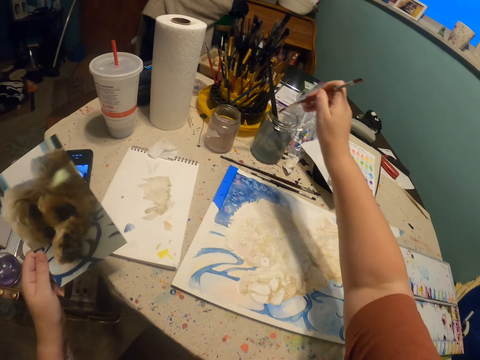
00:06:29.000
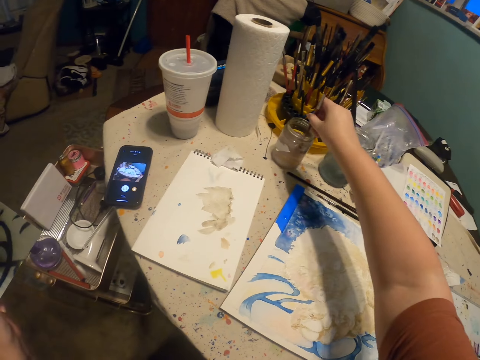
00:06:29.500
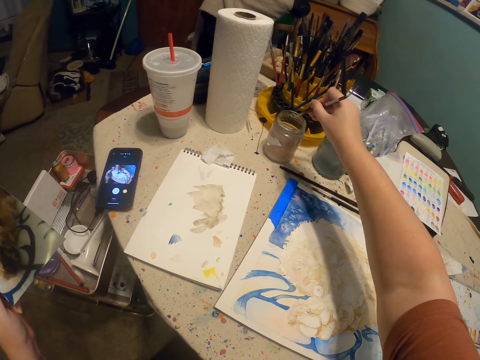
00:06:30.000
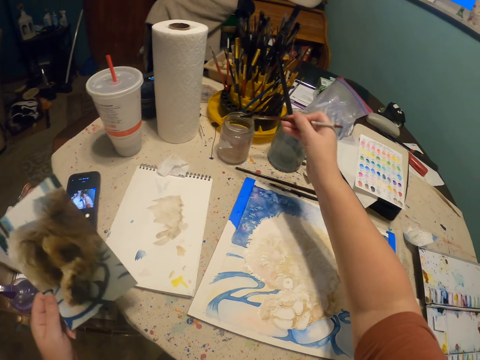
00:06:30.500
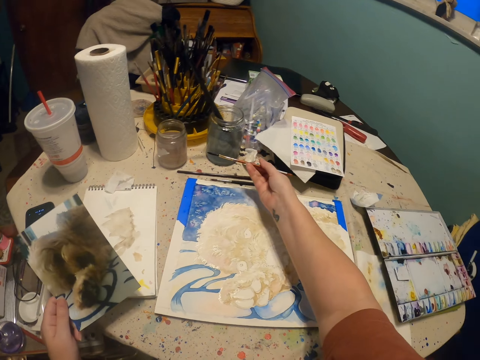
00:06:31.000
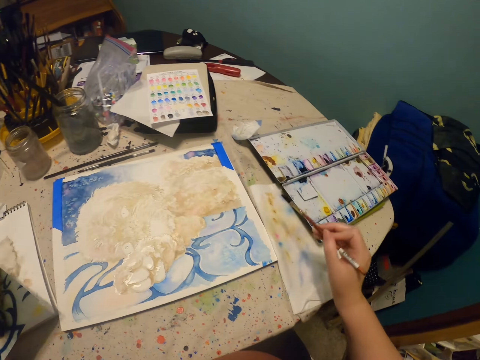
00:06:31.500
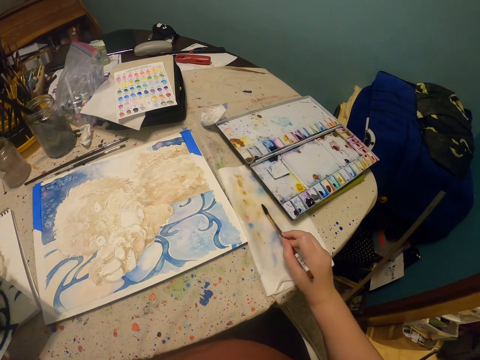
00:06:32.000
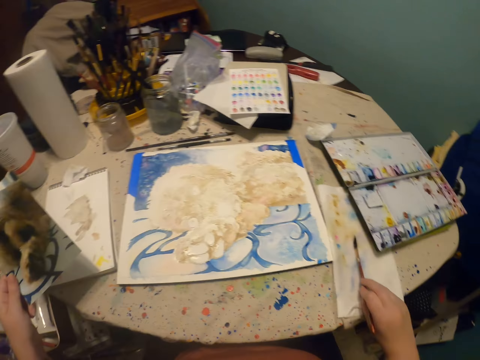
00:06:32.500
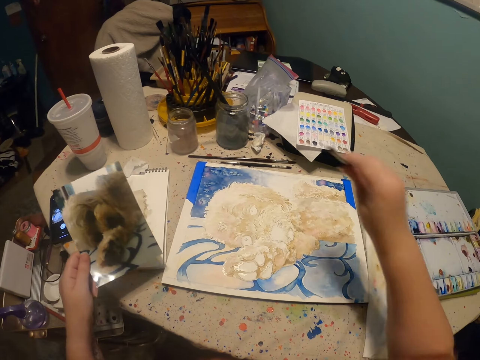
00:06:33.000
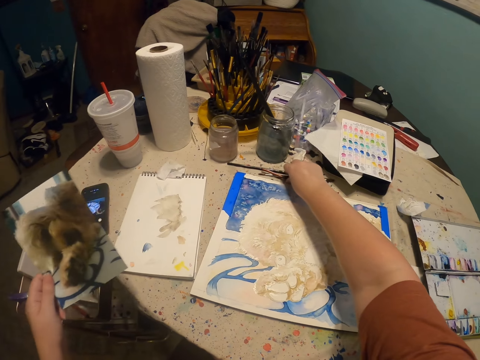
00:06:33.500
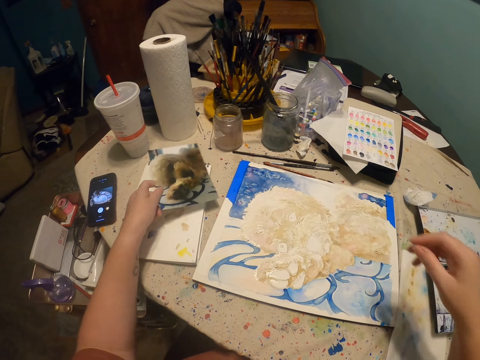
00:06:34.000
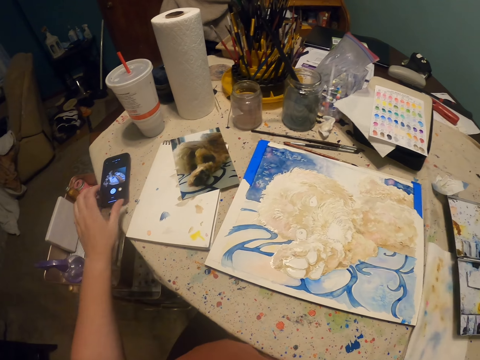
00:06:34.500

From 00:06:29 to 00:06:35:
The camera wearer dips the paintbrush or pen brush in the clear liquid on the tin. They lift the pen brush. They lift the pen brush again. They pull back the right hand. They remove excess clear on the paintbrush on a white paper or cloth. They lift the pen brush. They put the paintbrush on the table. They put a photo on the table. They pull back the right hand.
